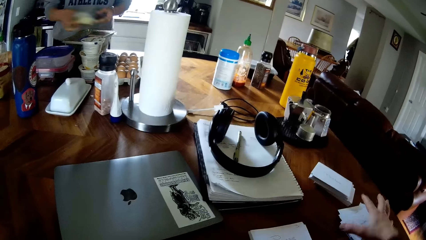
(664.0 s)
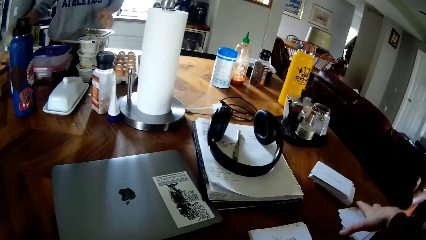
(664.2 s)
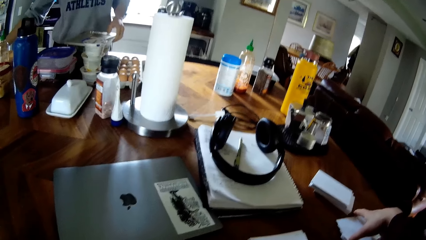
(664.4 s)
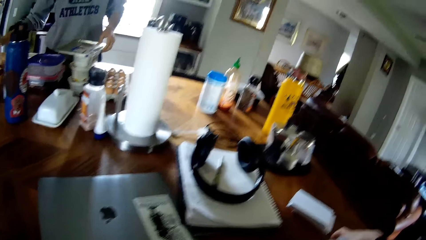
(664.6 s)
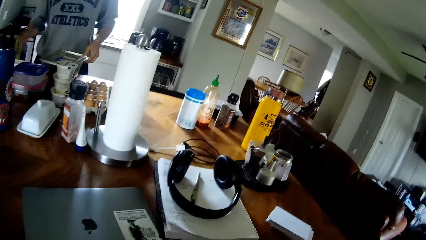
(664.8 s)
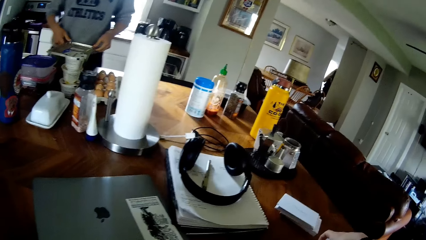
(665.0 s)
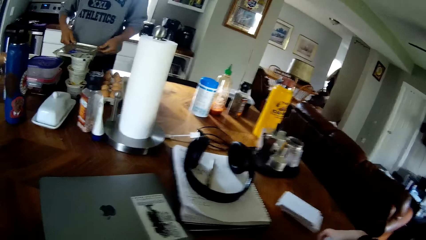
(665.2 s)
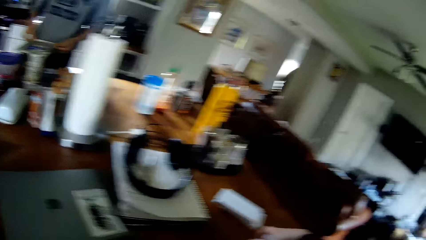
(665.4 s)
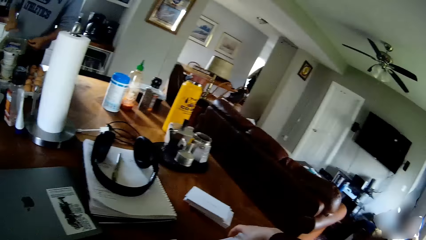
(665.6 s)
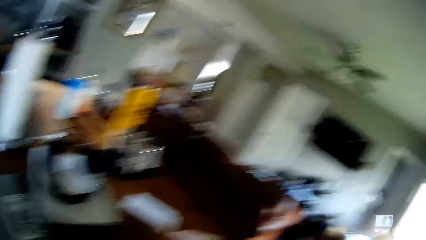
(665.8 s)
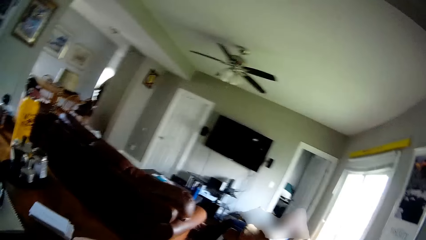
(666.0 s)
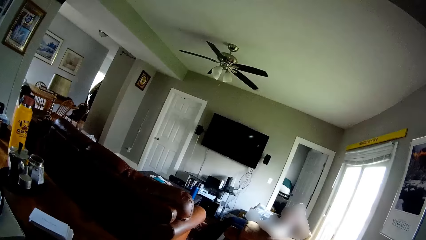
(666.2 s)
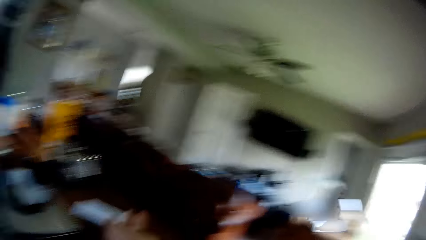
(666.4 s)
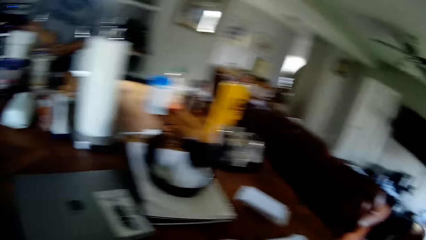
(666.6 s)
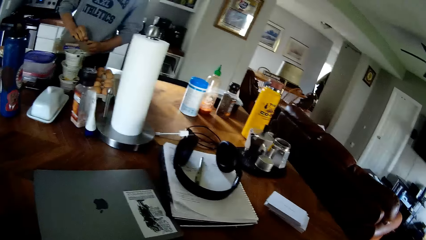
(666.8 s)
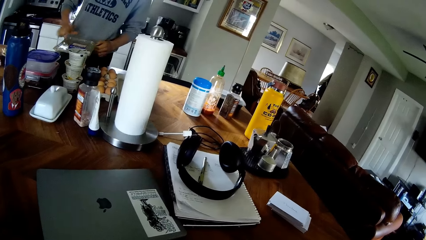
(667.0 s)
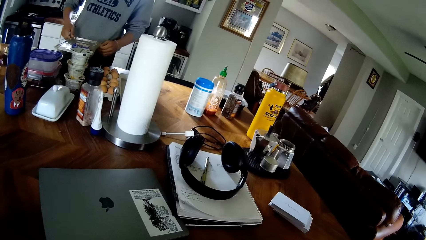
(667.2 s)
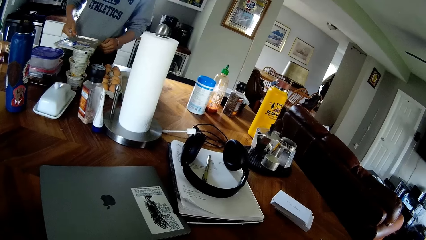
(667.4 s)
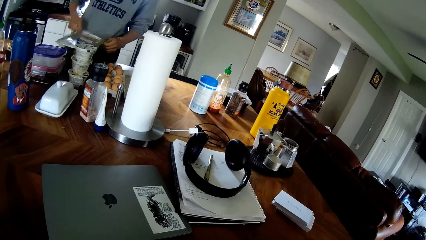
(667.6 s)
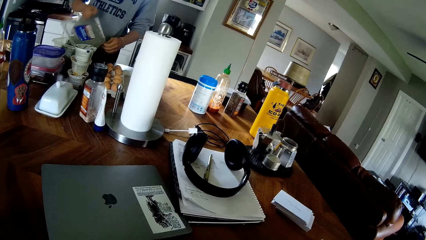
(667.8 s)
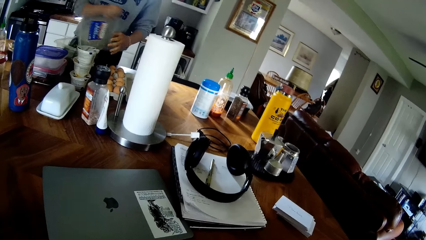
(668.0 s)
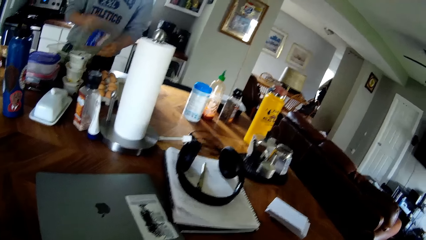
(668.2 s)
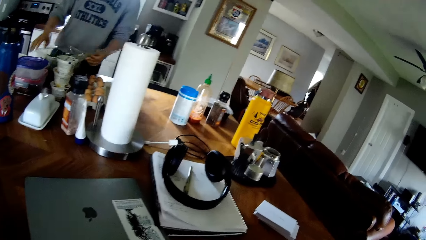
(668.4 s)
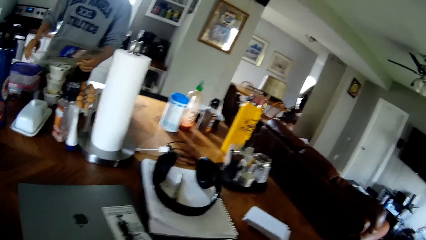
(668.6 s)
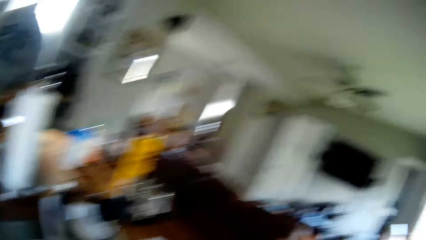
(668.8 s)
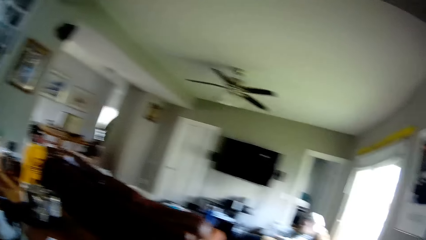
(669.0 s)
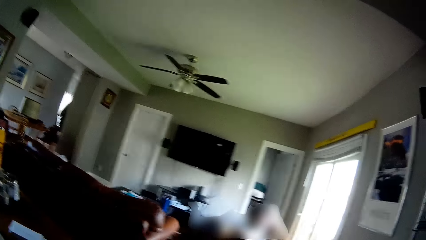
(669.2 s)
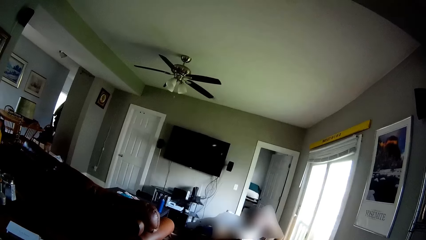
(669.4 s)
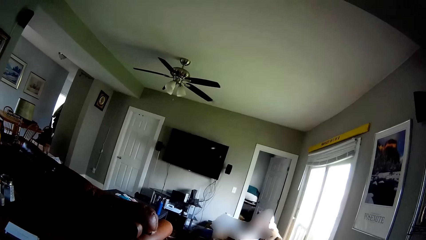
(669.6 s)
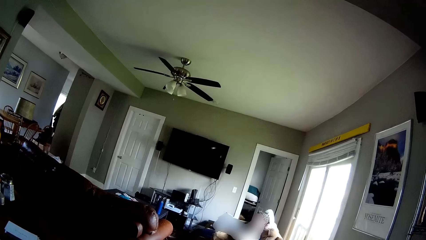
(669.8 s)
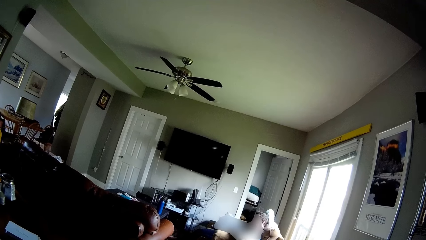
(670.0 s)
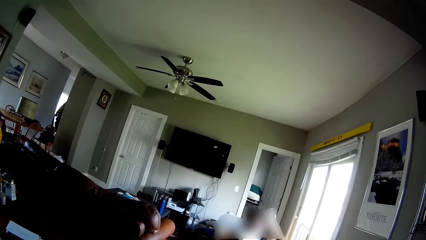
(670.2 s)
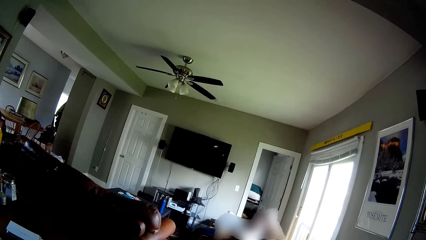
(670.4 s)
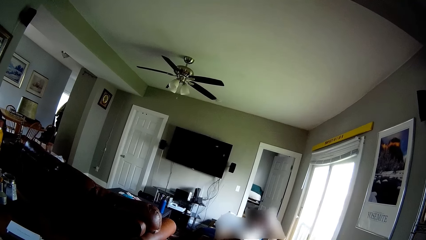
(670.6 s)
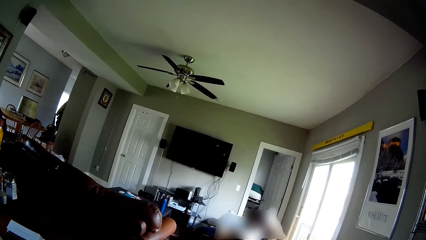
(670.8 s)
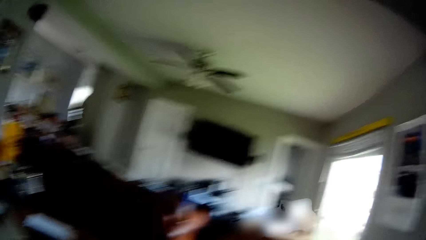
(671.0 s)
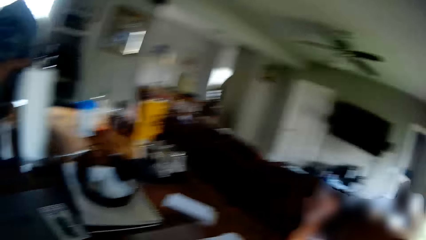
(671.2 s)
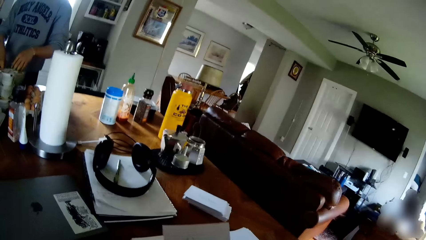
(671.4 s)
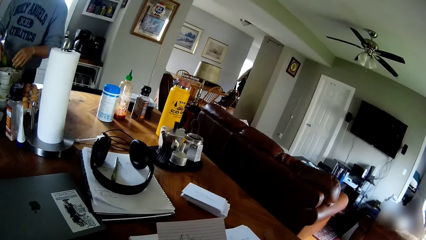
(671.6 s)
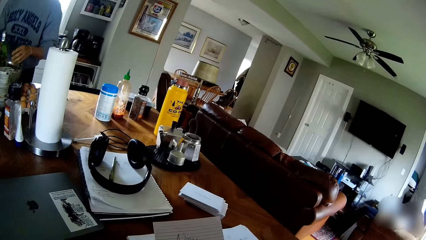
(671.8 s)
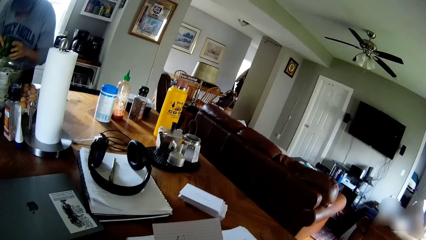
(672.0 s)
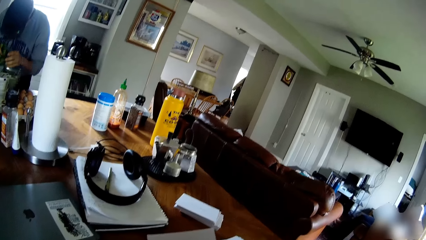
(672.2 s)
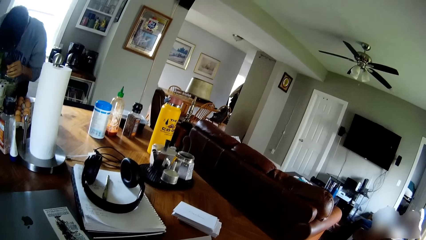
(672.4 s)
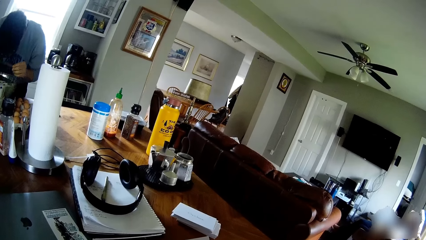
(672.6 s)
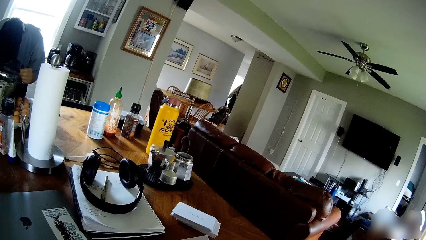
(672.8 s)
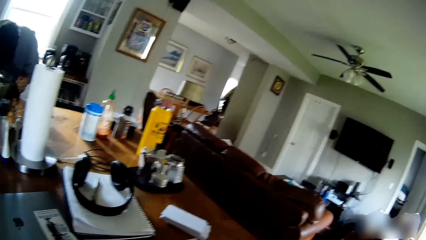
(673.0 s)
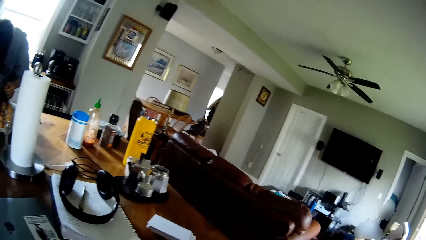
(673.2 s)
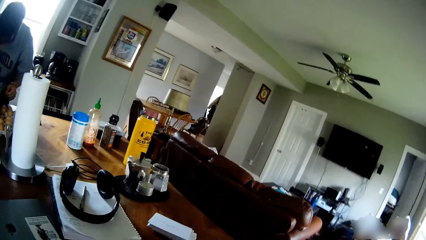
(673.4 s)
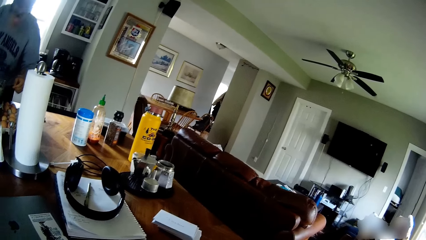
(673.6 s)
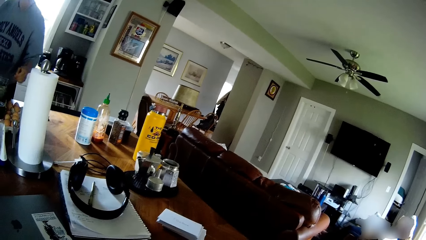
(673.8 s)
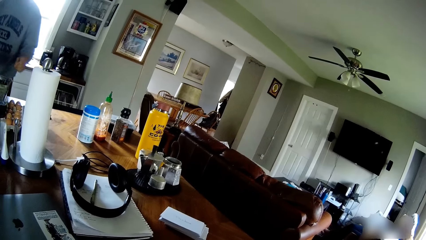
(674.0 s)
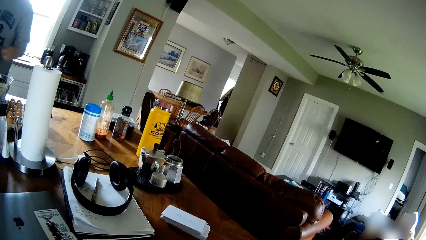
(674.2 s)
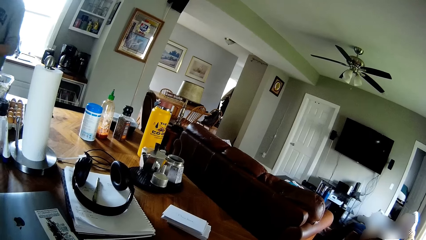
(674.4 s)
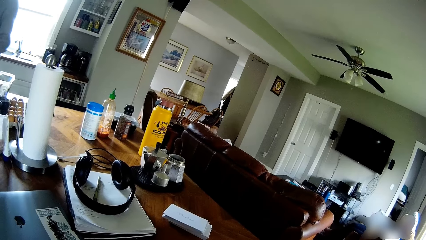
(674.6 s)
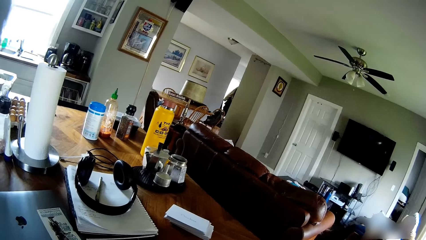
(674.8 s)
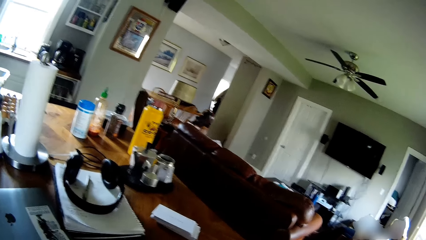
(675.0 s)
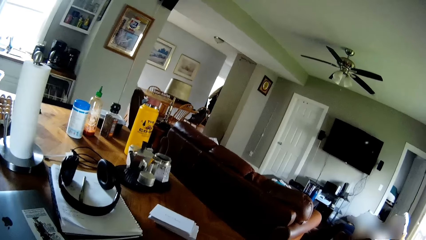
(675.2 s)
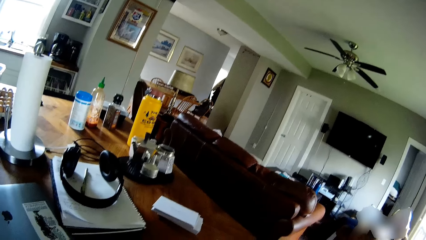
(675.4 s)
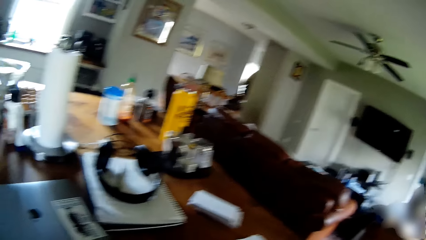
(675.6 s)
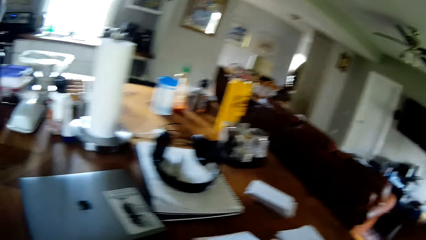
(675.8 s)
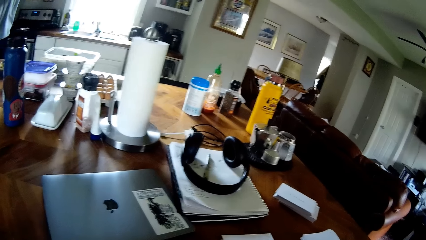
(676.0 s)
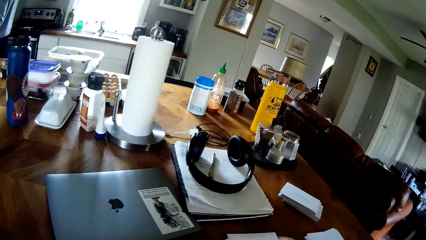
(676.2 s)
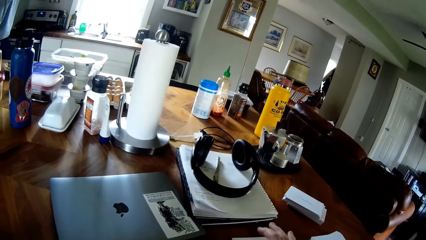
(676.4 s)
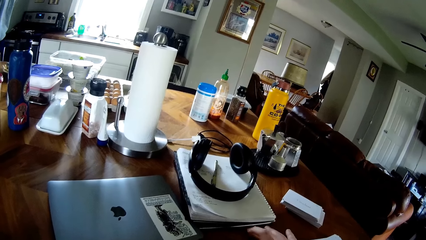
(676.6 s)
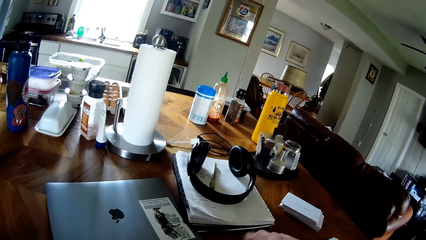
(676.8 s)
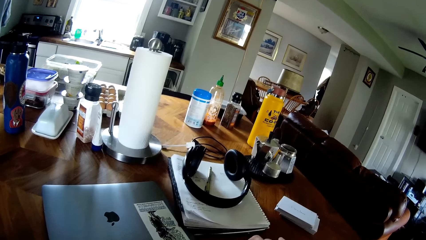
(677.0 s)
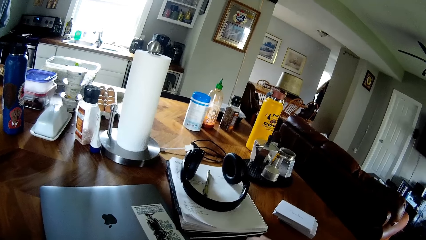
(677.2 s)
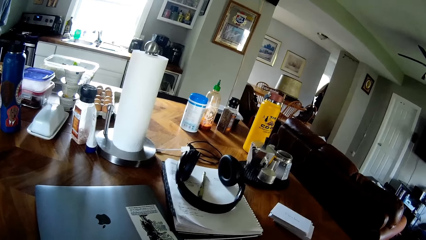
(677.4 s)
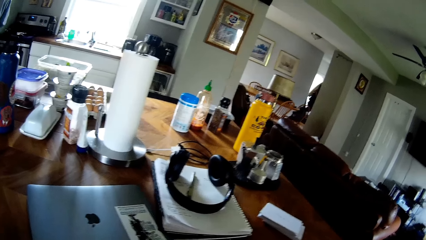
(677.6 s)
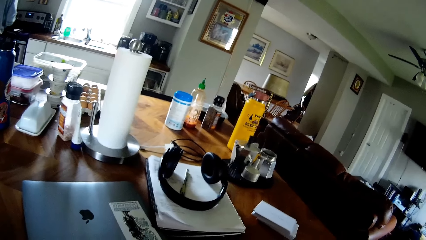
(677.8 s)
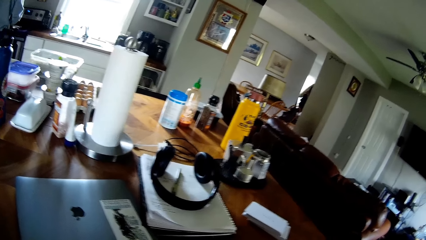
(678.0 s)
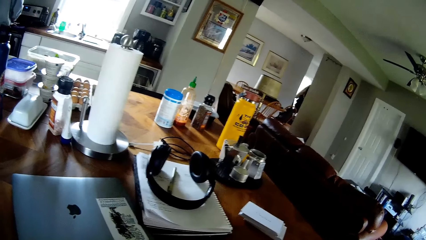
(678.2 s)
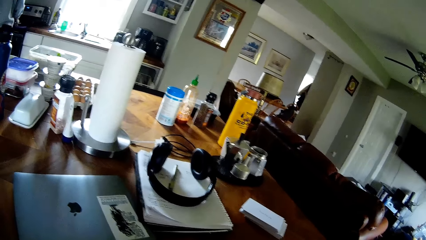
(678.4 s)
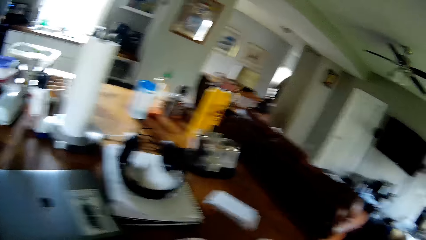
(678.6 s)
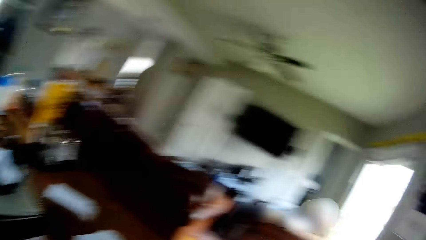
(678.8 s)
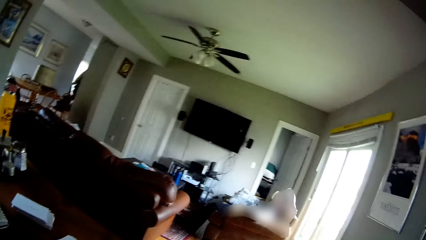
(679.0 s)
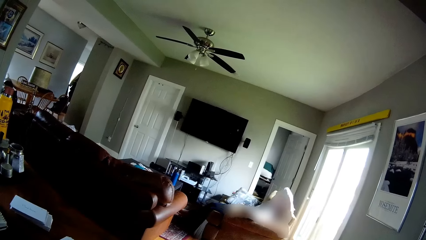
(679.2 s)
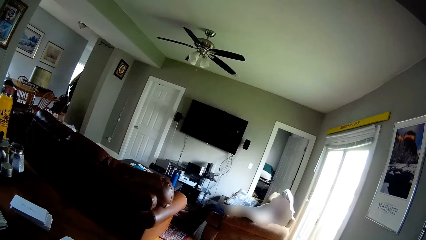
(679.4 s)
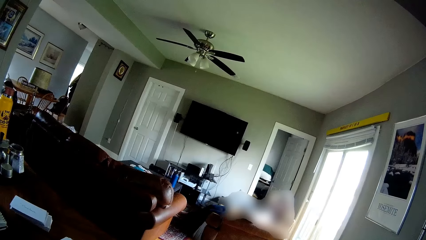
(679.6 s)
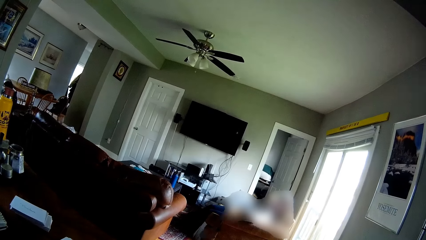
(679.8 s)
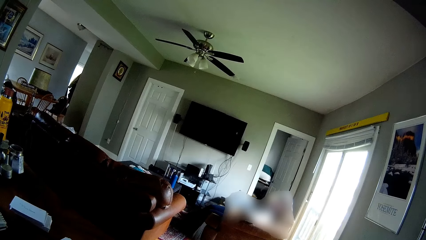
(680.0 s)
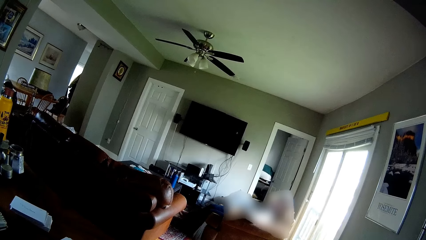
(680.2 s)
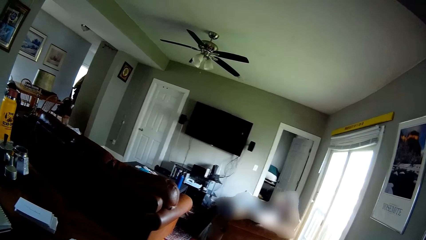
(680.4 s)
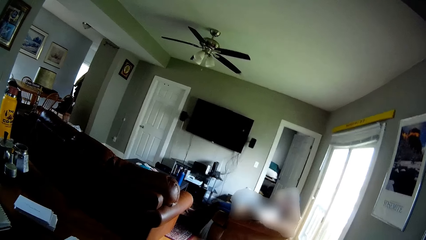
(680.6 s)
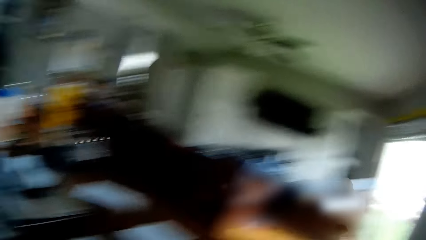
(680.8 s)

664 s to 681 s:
A man removes food on the plates of food on the table with his right hand. The camera wearer picks up a stack of papers on the table with his right hand. The man opens the plate on the table with both hands. The camera wearer looks around the room. The man brings out food from the plate on the table with his right hand. The camera wearer touches a paper on the table with his right hand.
